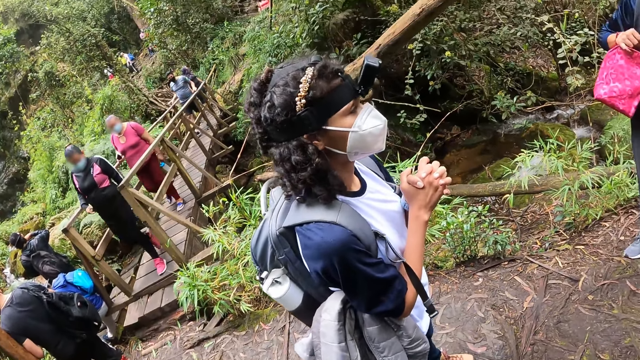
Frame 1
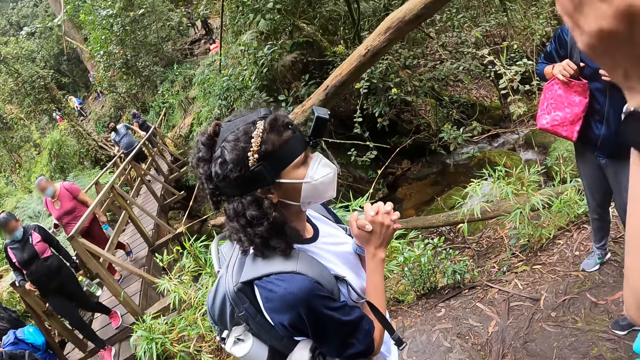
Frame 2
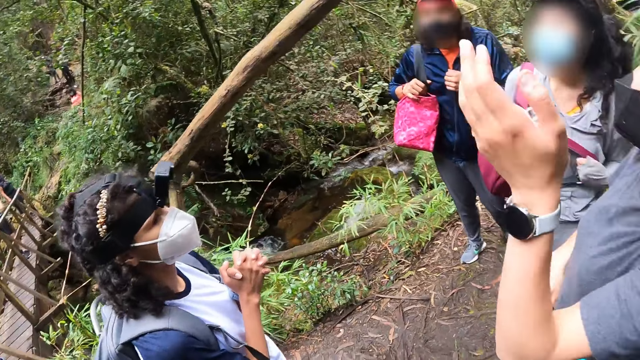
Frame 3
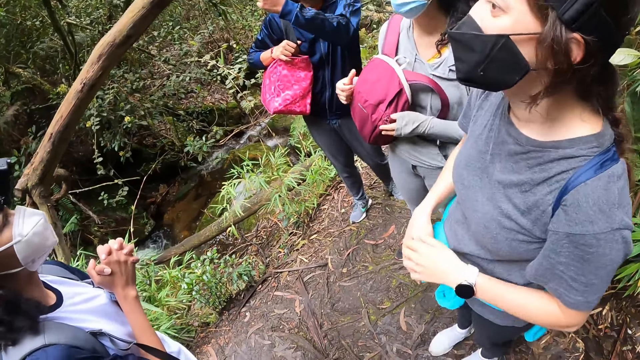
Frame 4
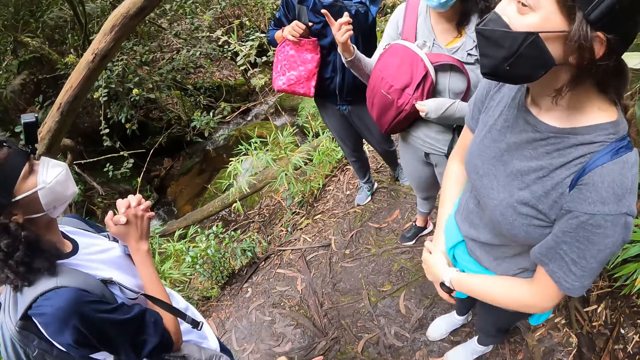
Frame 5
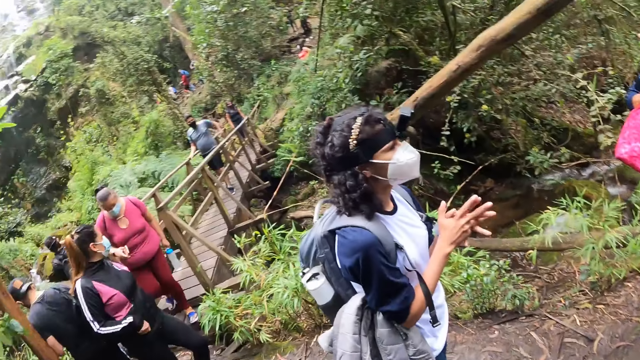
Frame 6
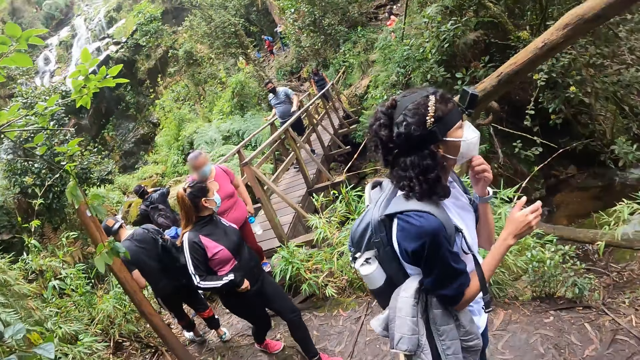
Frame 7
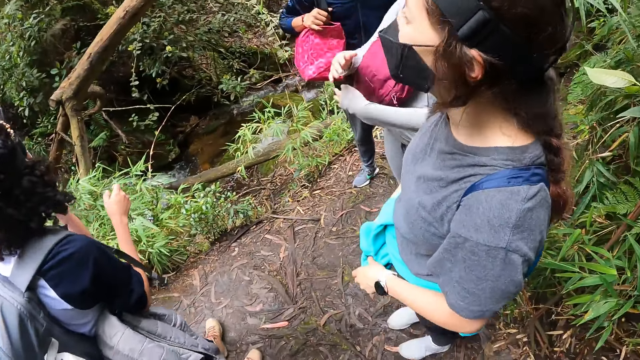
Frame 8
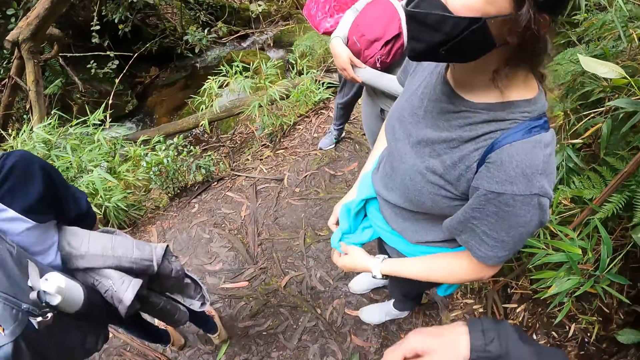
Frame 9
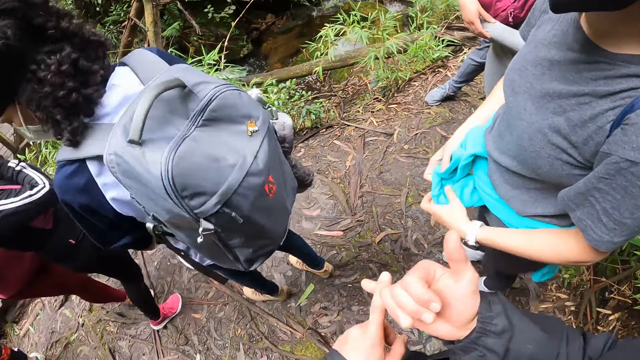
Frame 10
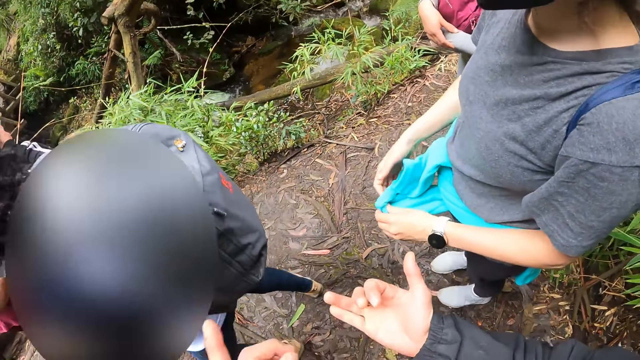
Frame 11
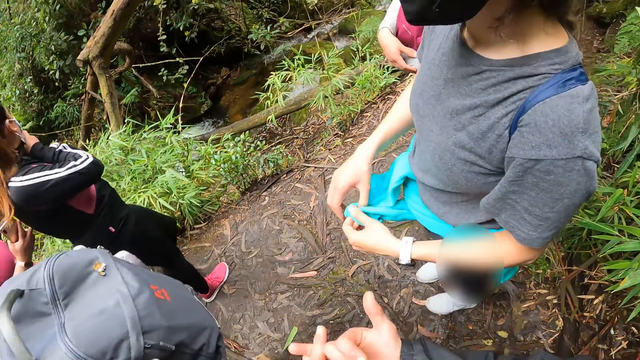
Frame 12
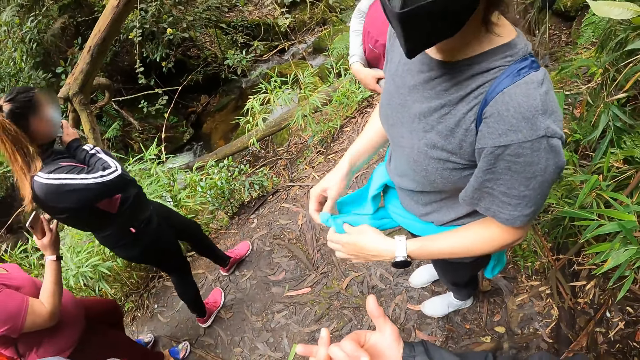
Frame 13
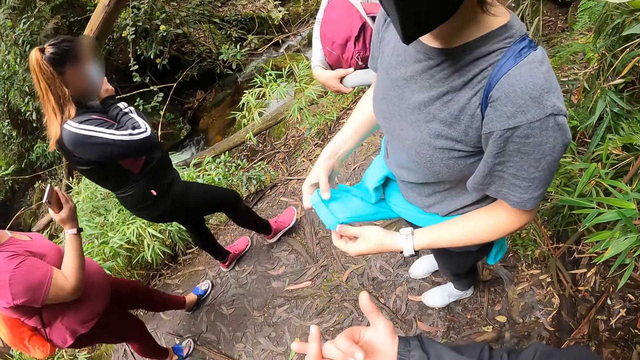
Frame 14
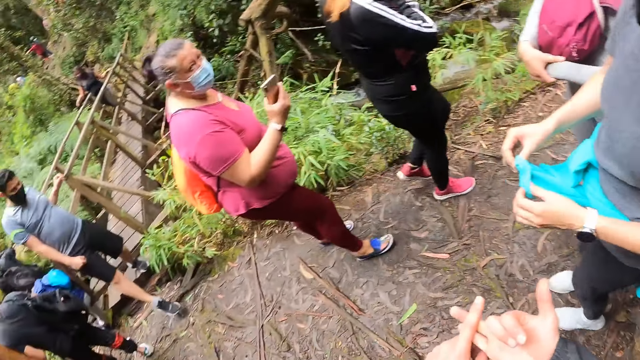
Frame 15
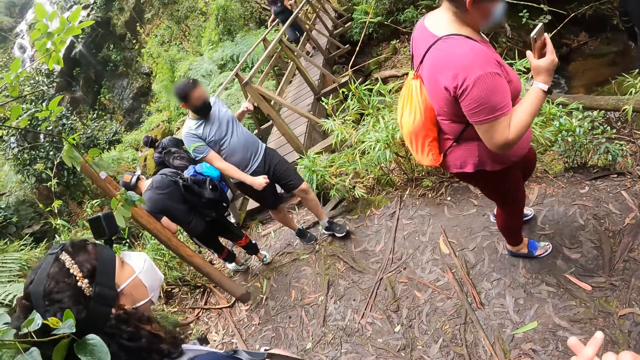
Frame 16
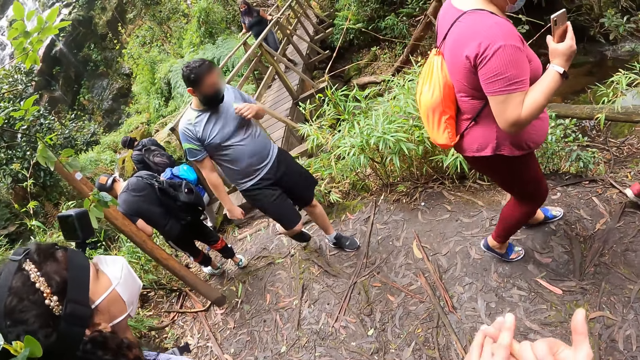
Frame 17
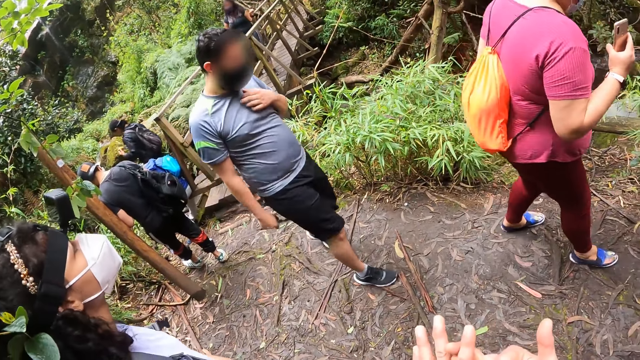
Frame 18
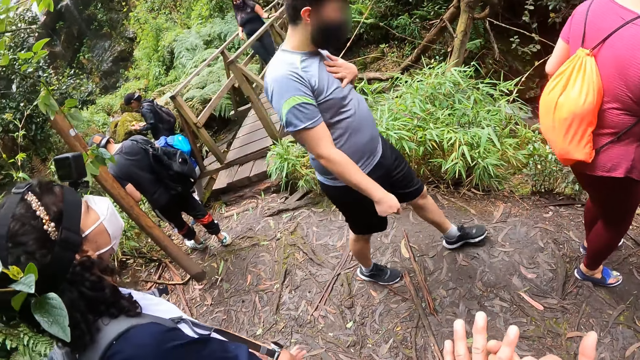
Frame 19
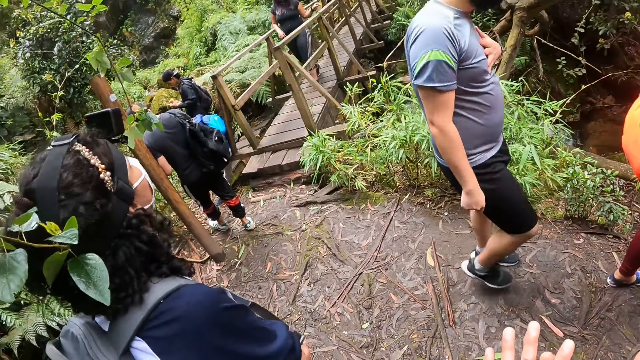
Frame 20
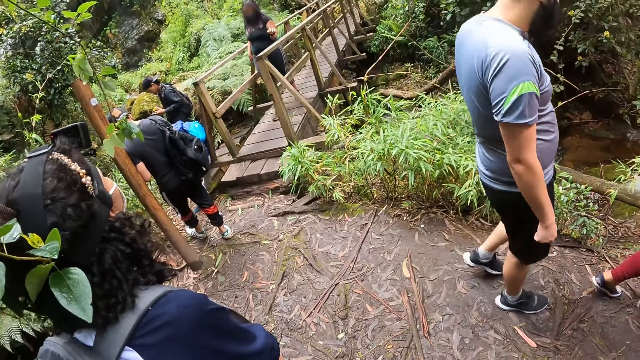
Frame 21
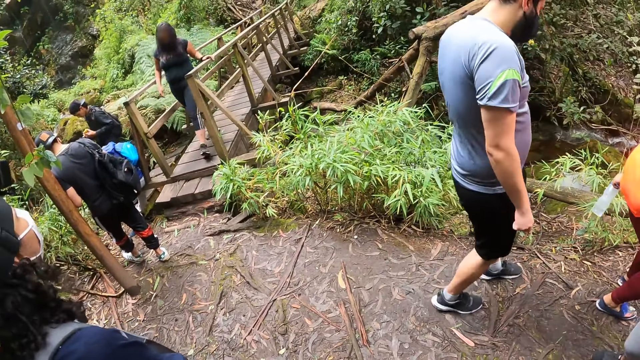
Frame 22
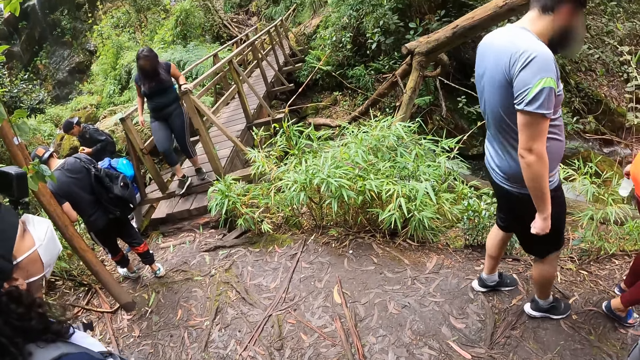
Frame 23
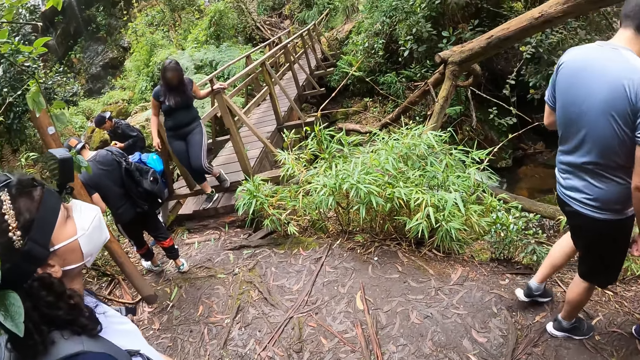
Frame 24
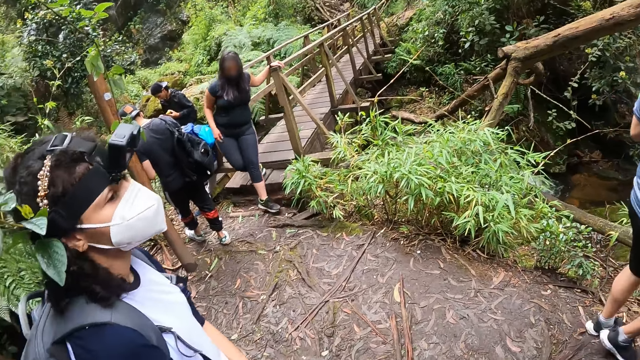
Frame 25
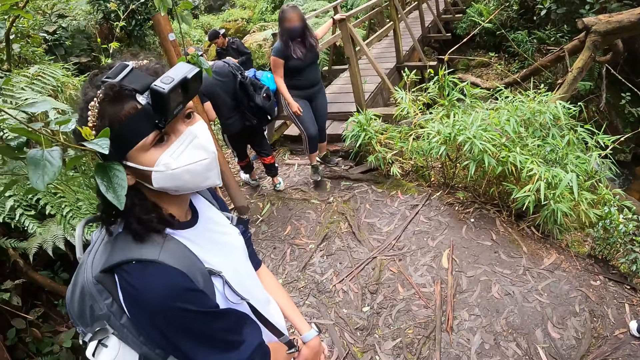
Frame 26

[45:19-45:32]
The woman folds her cardigan with both hands. The camera wearer counts with fingers. They look around.

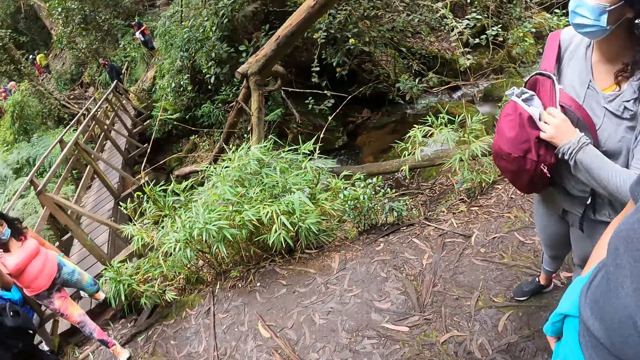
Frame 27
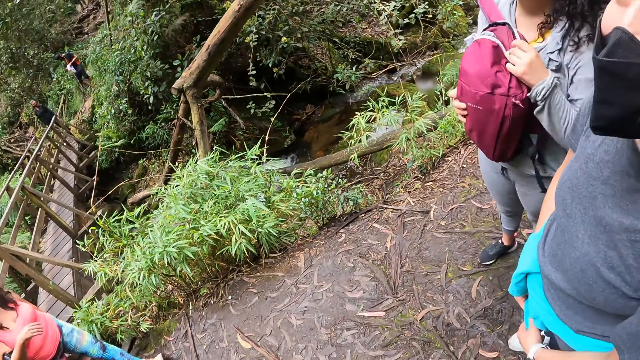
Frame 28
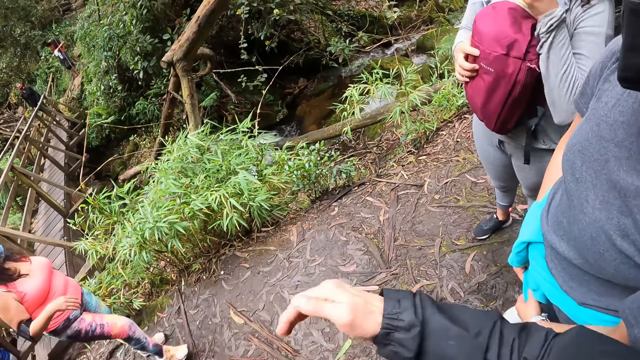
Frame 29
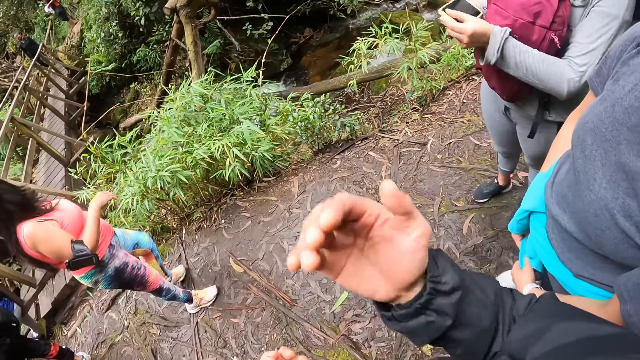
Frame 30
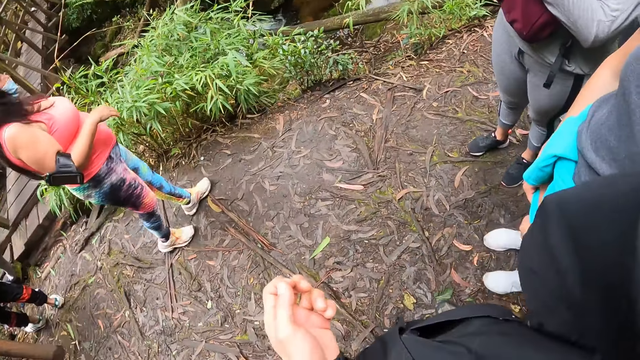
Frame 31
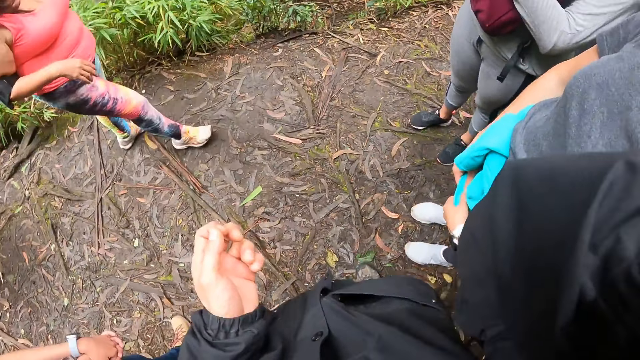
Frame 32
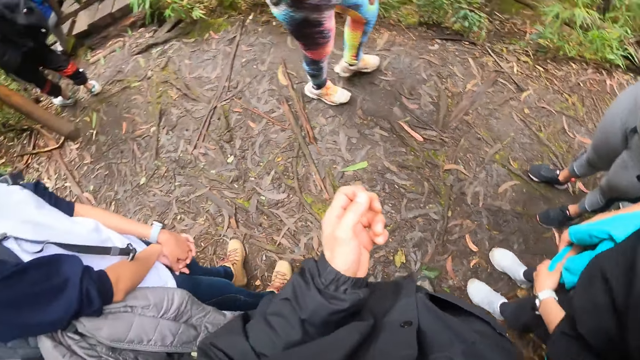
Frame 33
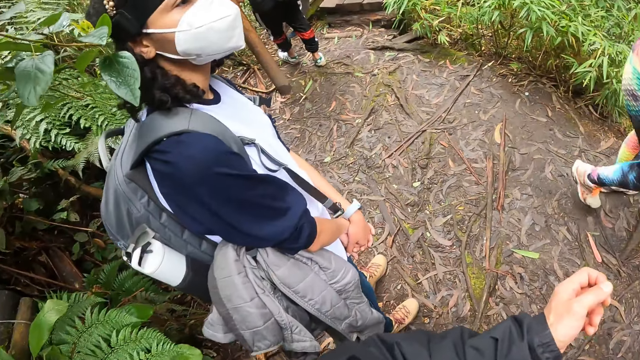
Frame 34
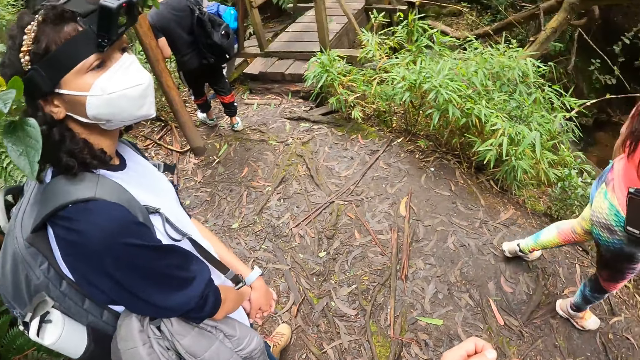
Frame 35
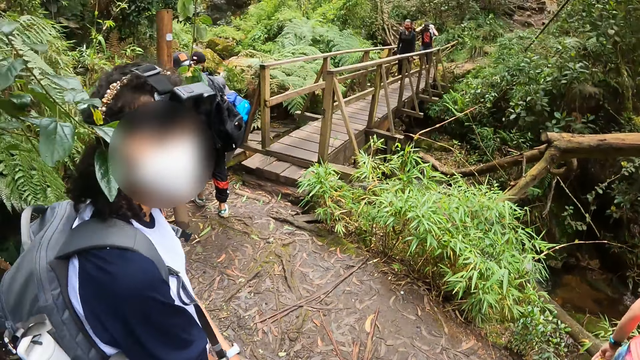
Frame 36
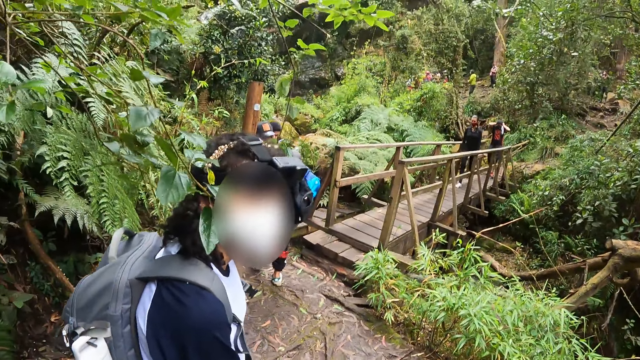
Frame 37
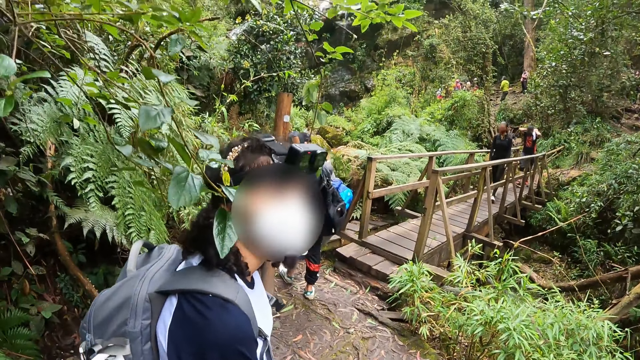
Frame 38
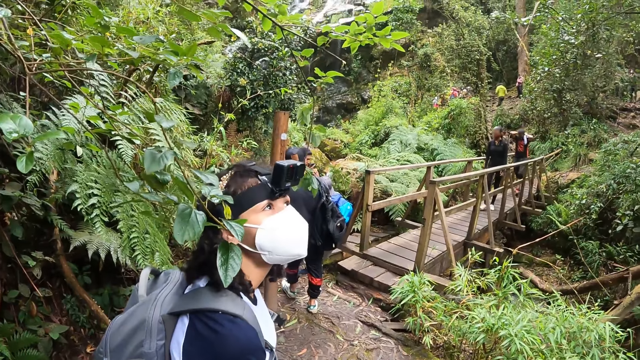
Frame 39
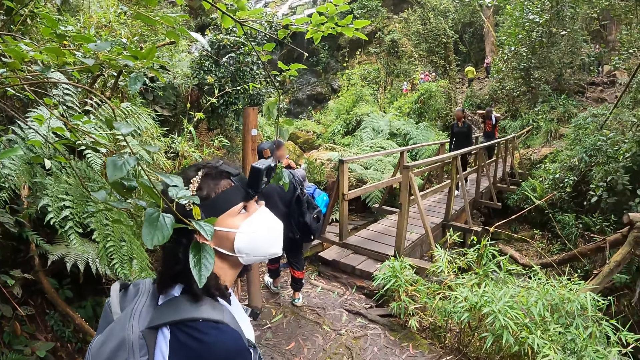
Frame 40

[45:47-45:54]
The camera wearer touches his face with his right hand.
